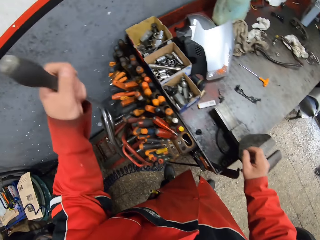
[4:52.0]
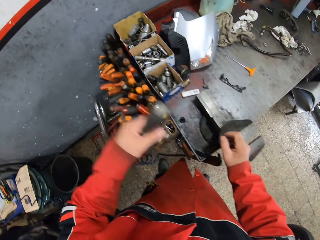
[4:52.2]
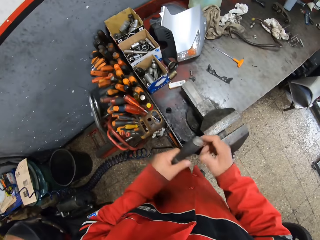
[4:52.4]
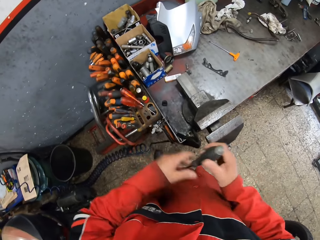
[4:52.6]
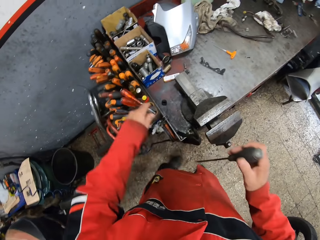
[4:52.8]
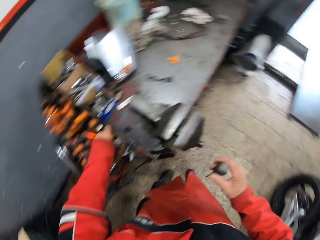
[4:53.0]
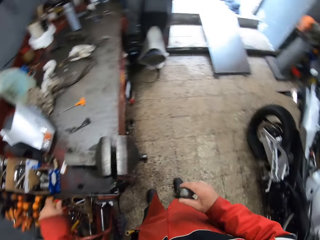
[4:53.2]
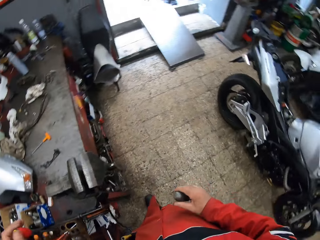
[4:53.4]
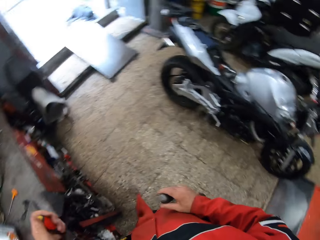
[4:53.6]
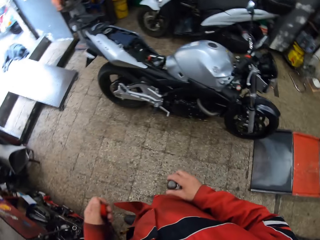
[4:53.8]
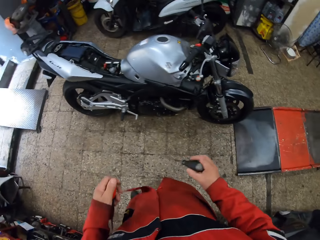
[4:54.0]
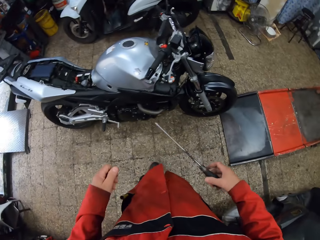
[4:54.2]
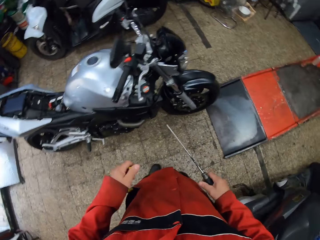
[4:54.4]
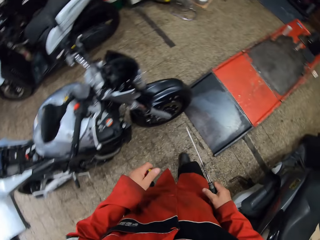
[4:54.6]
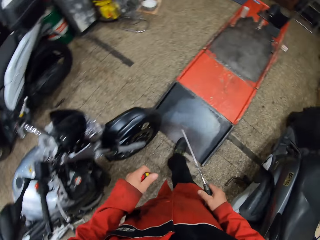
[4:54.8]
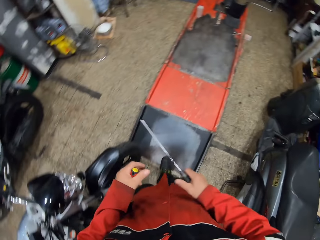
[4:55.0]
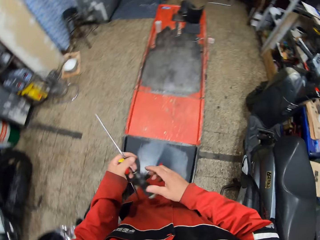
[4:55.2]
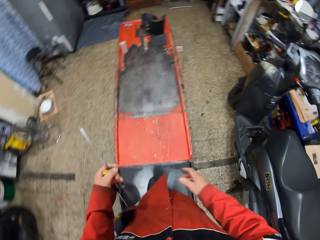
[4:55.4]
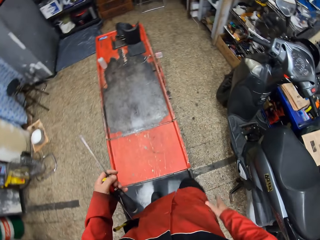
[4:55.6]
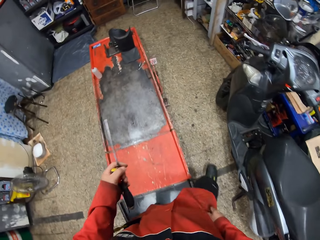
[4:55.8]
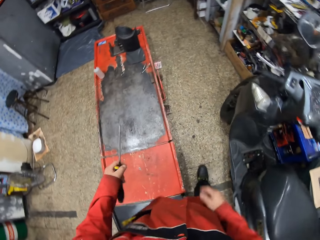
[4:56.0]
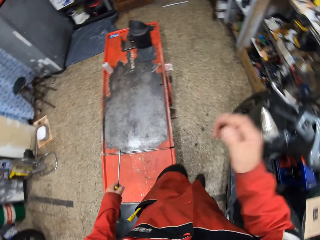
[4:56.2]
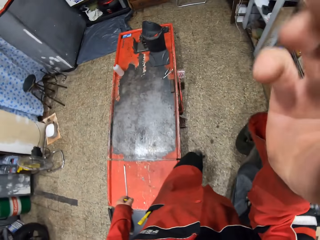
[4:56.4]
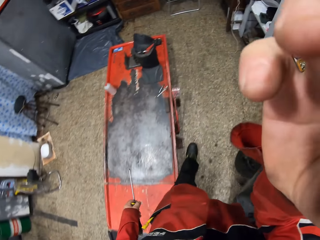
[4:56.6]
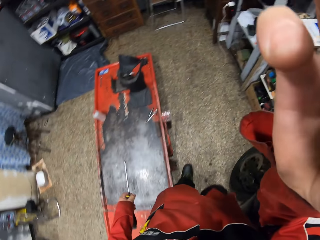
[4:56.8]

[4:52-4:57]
The camera wearer takes the screwdriver. He passes the black screwdriver to his right hand. He takes another screwdriver. He walks towards the motorcycle. He adjusts his camera.
